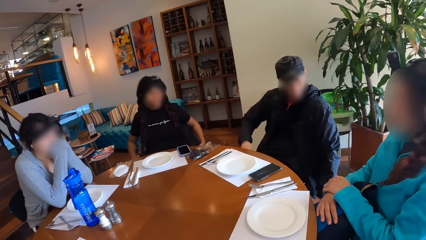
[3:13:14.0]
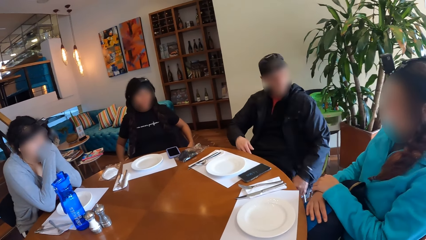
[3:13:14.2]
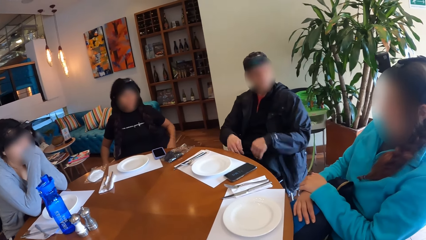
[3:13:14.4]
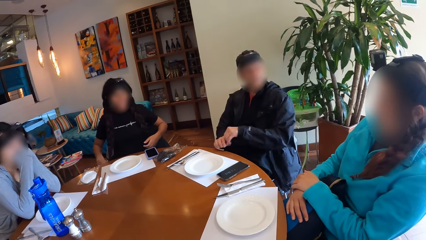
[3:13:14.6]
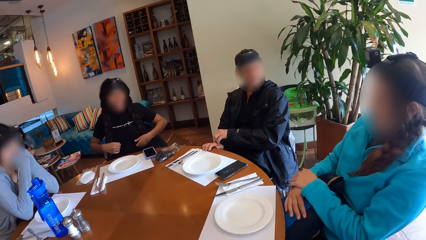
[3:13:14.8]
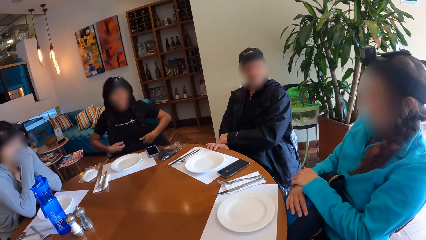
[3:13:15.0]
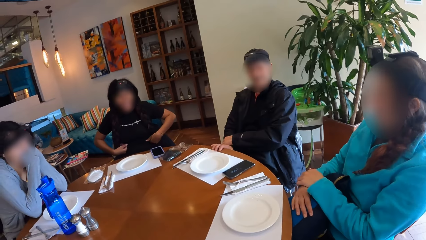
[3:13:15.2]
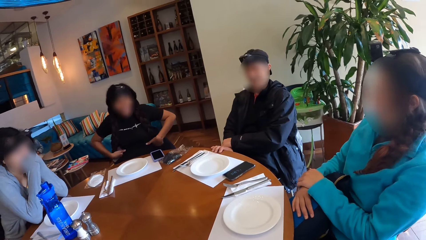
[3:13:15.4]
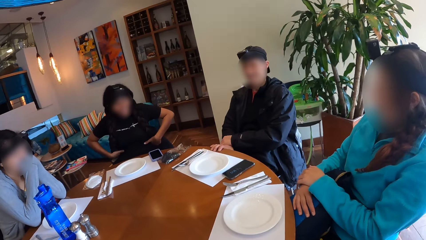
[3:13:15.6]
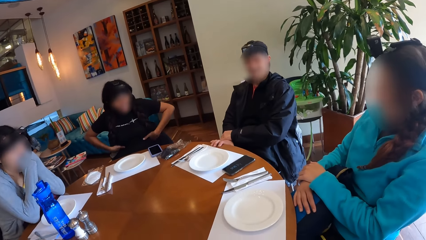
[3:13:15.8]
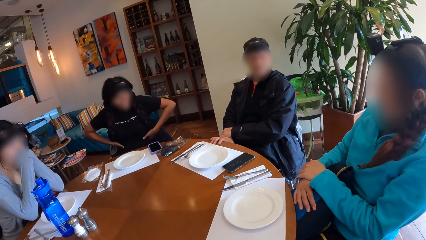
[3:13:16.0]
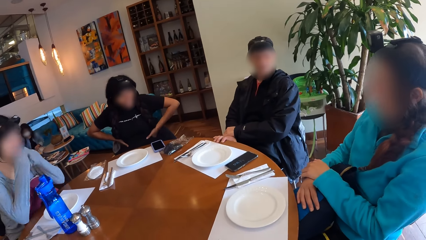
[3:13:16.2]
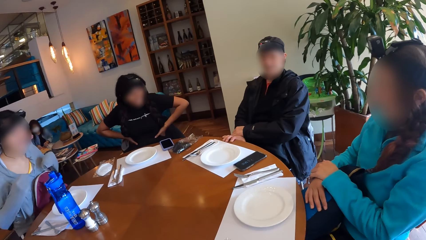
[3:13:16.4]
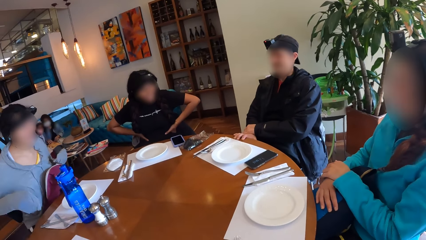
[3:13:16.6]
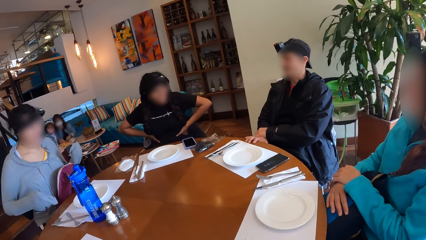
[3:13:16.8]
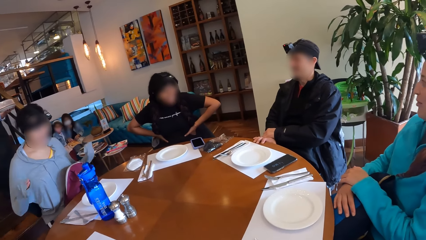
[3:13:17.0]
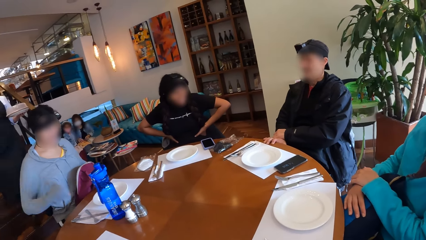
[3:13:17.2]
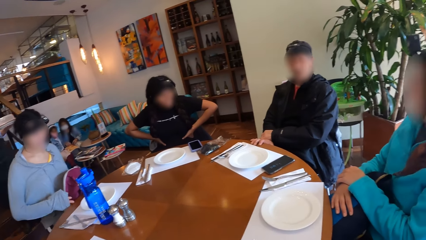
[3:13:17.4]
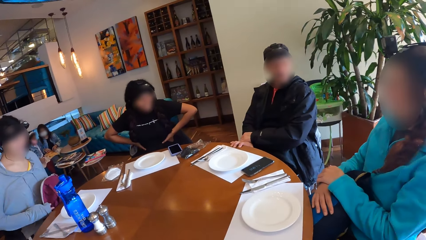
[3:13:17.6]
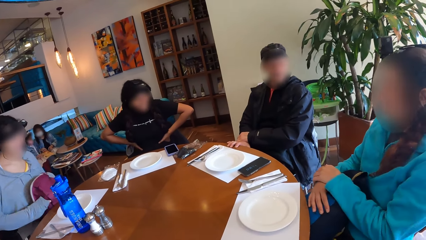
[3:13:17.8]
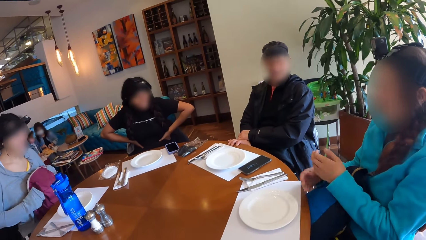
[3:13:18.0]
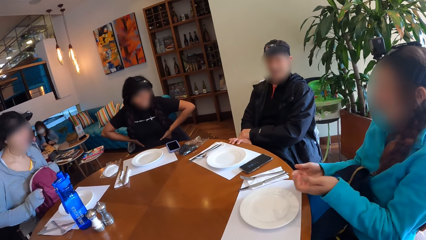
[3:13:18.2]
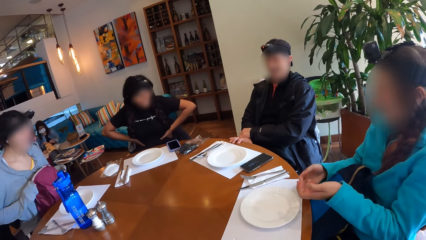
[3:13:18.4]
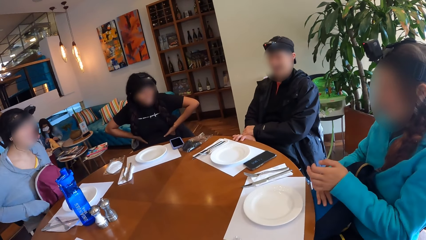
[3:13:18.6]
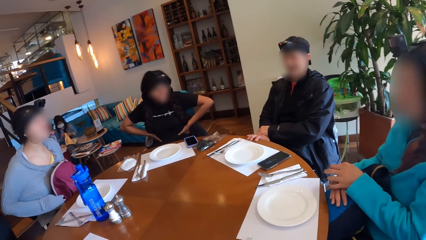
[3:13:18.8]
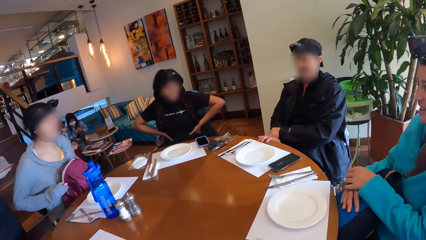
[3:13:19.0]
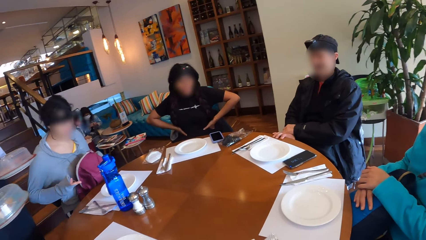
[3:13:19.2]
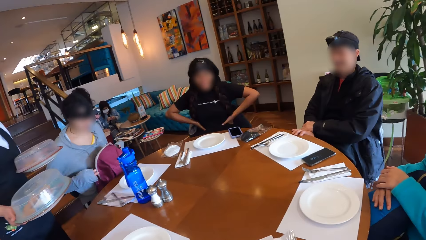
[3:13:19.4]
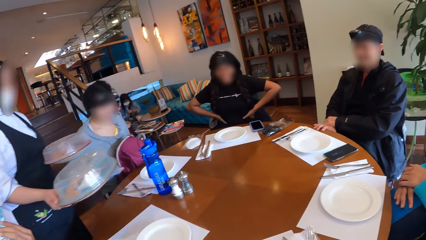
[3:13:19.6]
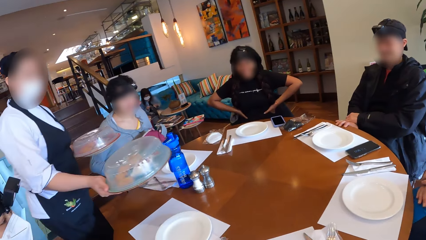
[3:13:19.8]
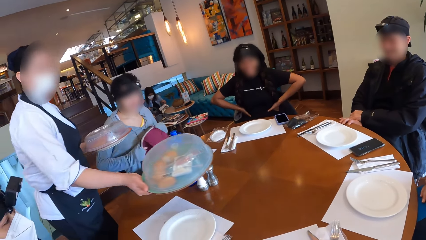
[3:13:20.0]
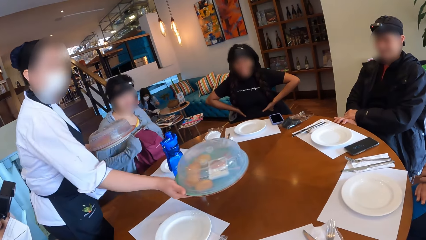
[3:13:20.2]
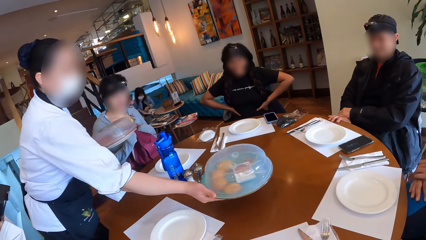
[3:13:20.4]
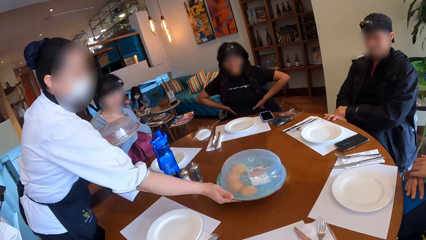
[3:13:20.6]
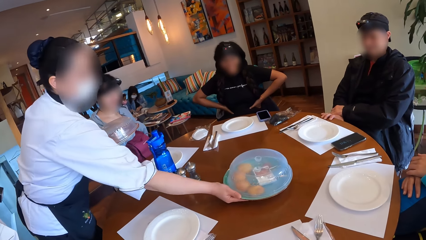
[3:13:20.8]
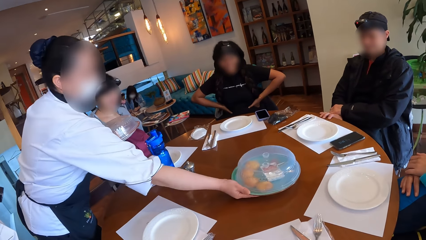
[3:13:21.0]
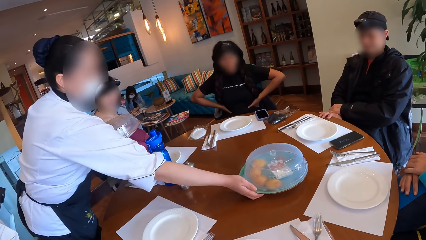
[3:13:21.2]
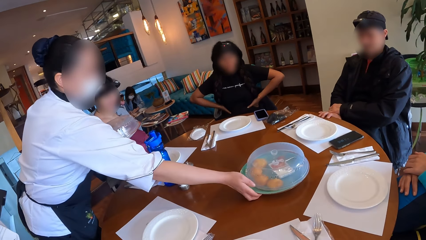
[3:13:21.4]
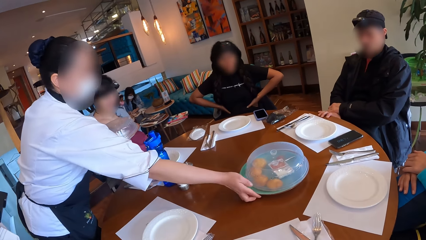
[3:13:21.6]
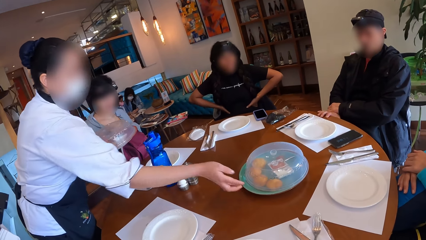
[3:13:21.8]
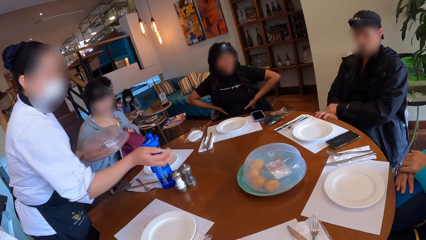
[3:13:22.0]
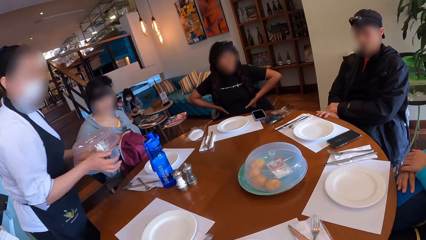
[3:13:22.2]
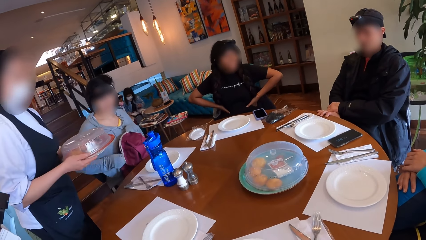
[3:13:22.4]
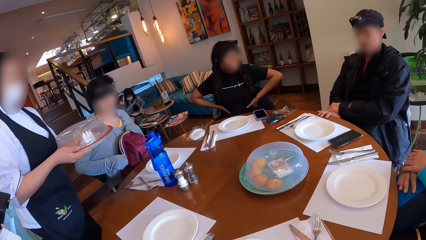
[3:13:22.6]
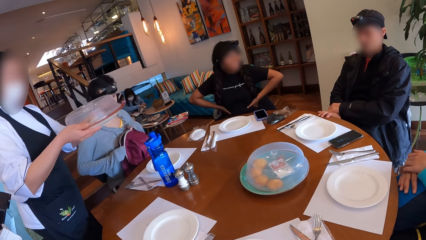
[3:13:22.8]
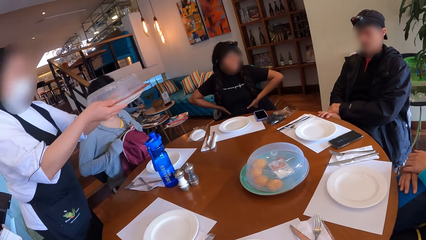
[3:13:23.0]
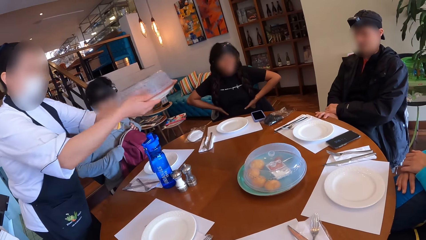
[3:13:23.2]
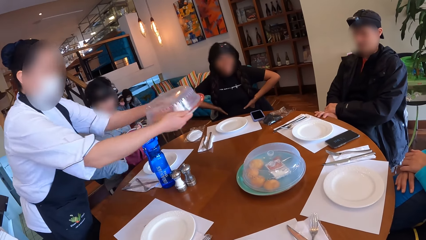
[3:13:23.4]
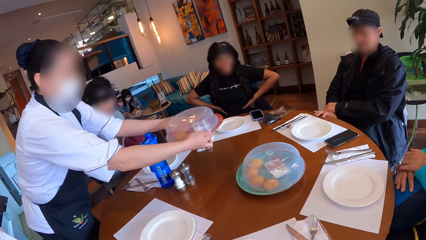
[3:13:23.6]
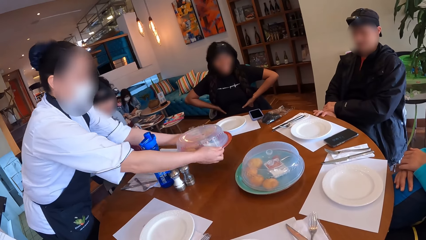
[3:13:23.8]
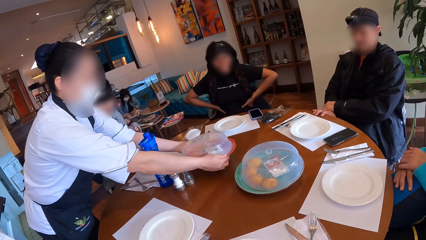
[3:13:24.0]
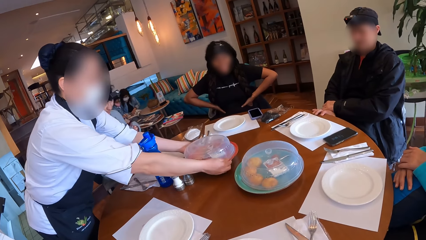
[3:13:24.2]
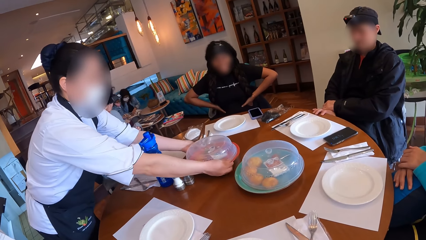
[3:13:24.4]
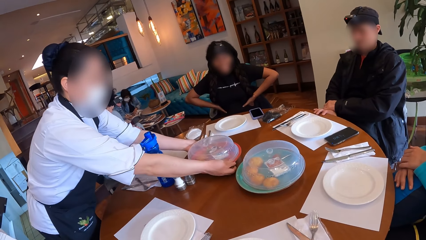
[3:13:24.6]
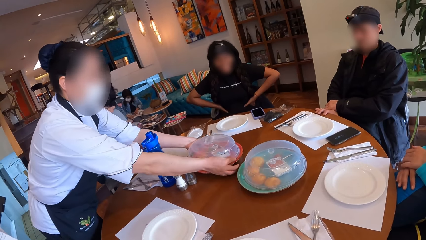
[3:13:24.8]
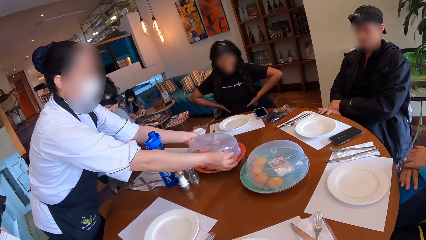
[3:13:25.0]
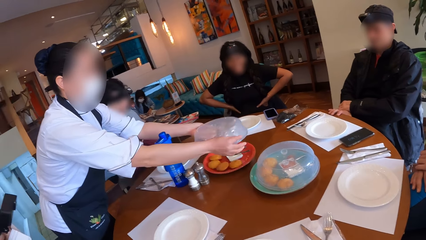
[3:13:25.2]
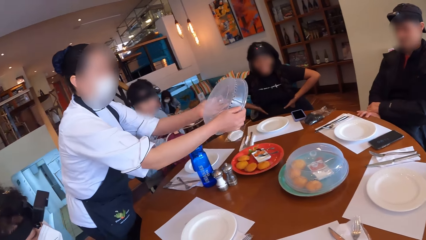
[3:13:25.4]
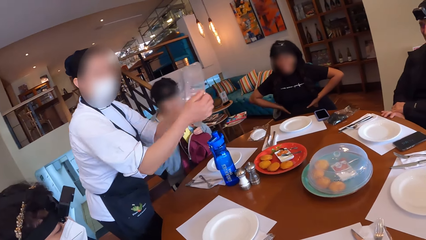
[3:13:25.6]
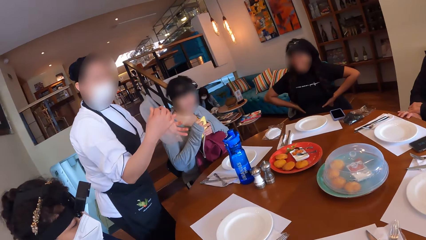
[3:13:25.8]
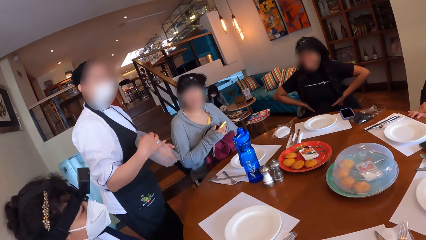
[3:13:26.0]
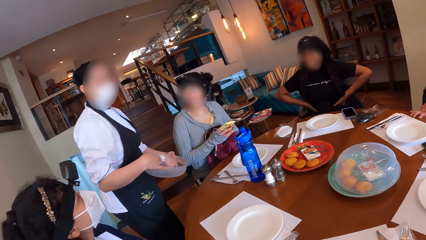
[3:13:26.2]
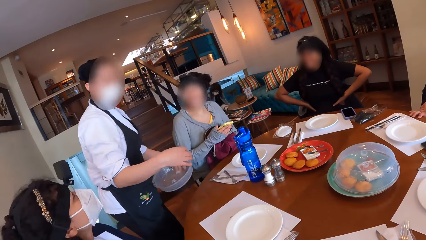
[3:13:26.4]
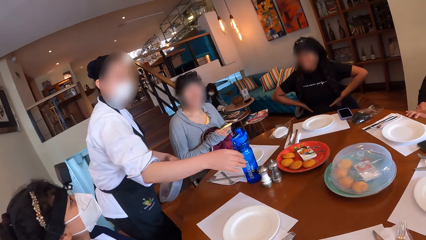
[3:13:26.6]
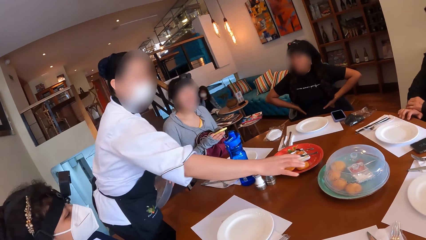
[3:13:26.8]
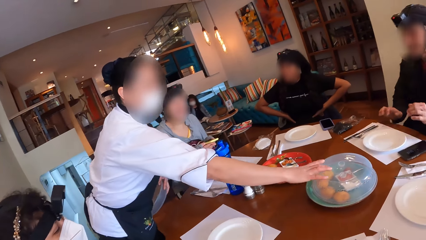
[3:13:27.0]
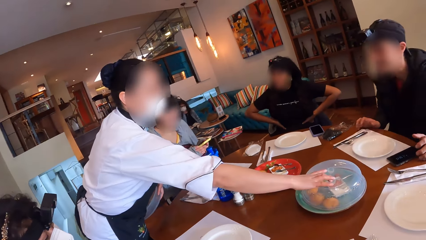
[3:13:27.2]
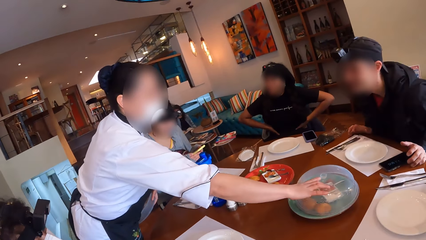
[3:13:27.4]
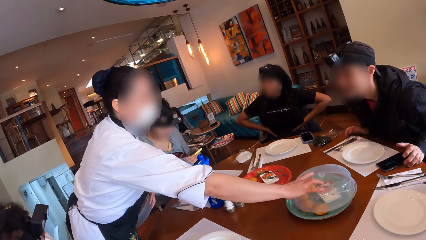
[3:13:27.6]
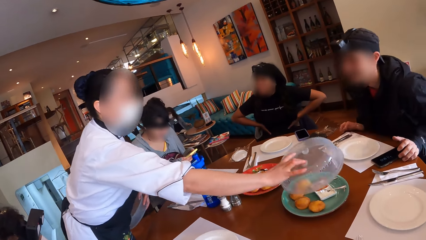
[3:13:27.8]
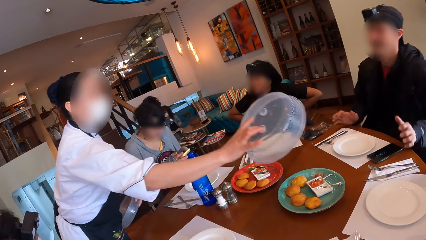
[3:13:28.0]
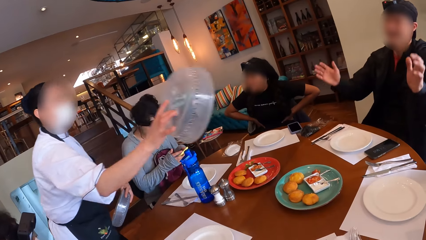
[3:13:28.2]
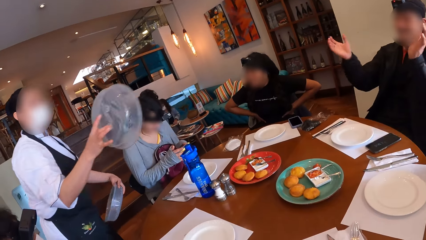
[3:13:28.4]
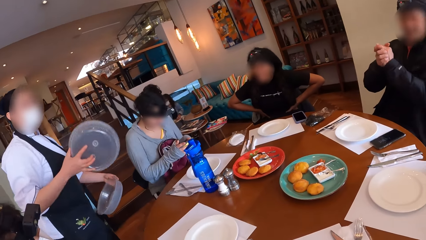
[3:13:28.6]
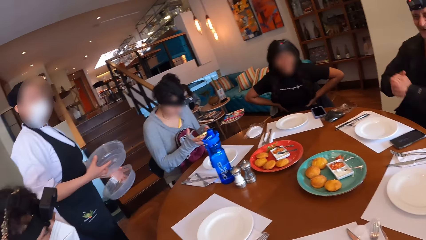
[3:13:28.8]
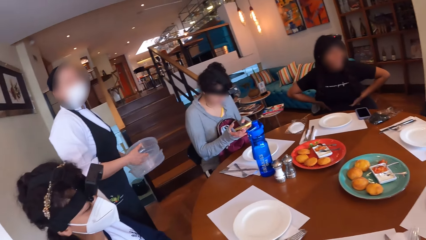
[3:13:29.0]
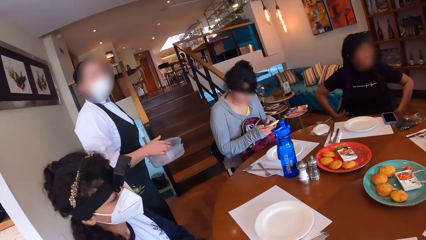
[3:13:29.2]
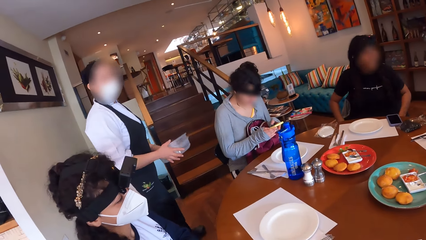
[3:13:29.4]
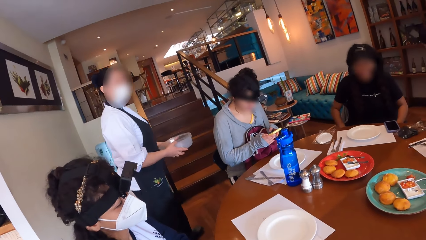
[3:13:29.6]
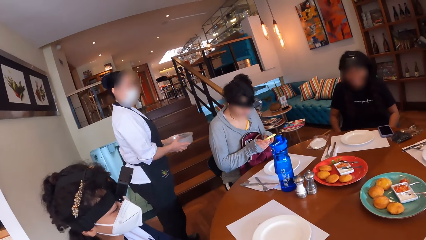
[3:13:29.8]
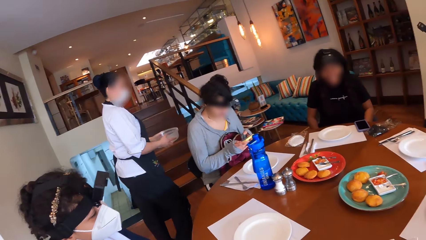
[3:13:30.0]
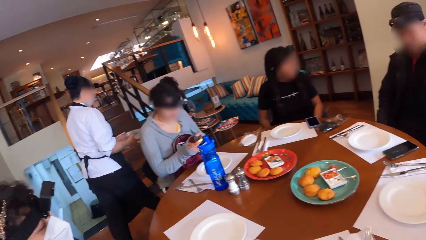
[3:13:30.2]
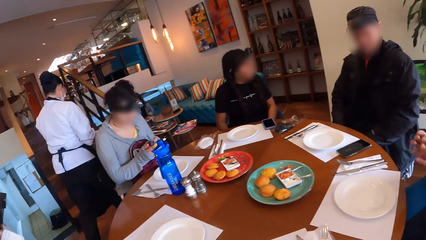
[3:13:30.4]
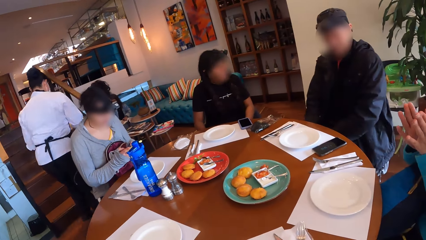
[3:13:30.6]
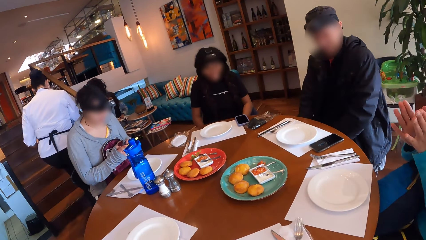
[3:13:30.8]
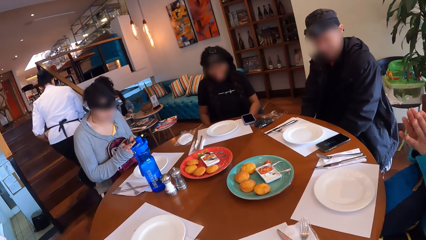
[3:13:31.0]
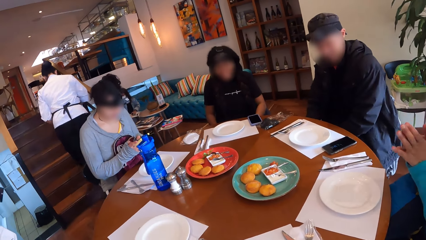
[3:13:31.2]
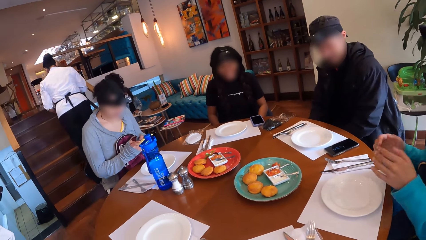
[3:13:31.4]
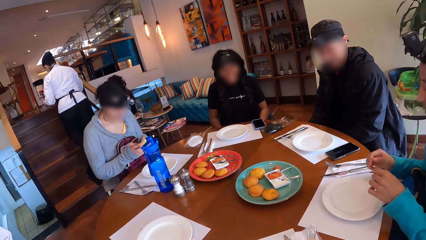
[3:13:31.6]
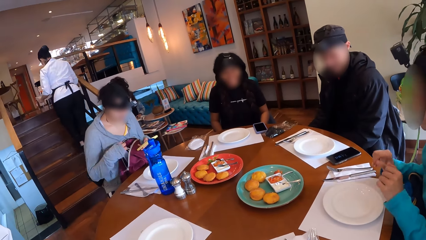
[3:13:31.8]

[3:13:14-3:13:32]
A woman interacts with the group of people at the table. The camera wearer looks around the table. Another woman puts her hands on her waist. A third woman laughs. A waitress brings the plates of bean cakes to the group of people at the table on her hands. The waitress drops the plates of bean cakes in her hands on the table. The waitress opens the lid of the plates of bean cakes on the table. A fourth woman removes the phone from the bag on her lap with her hands. The camera wearer interacts with the waitress. The fourth woman operates the phone with her hands. The waitress opens the lid of the plates of bean cakes on the table again. A man raises his hands up and claps his hands. The waitress walks away. A fifth woman claps her hands.
